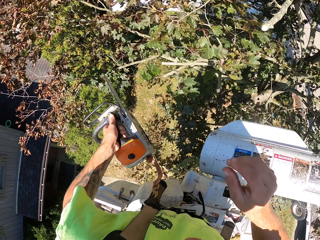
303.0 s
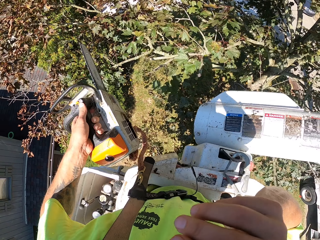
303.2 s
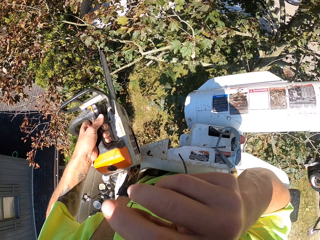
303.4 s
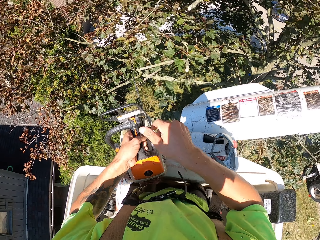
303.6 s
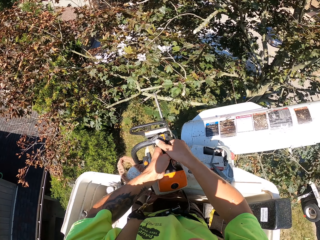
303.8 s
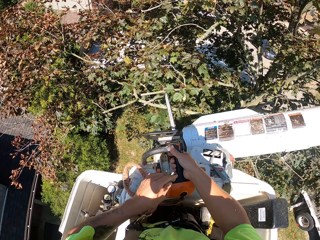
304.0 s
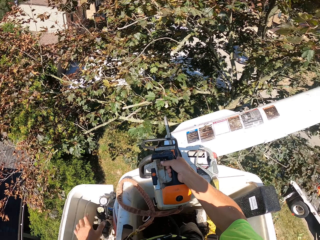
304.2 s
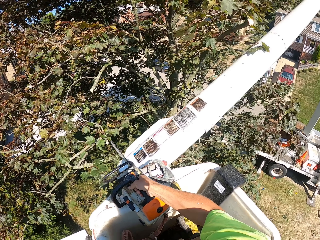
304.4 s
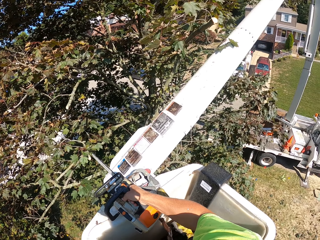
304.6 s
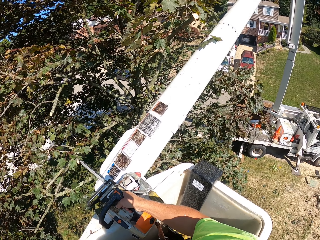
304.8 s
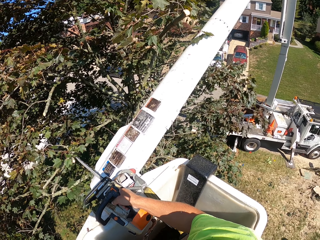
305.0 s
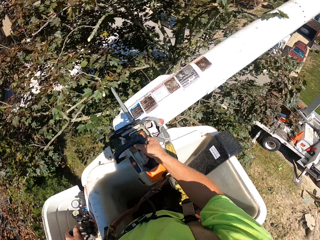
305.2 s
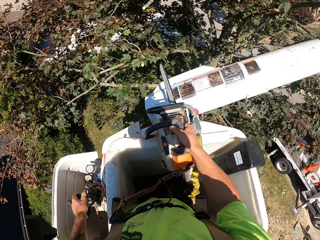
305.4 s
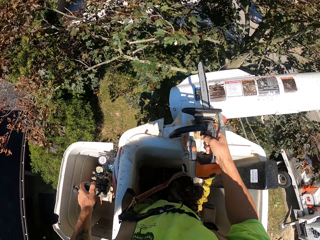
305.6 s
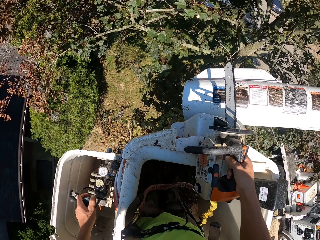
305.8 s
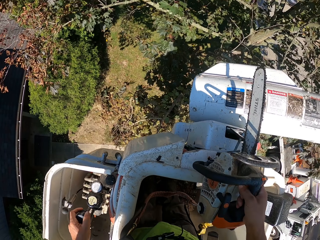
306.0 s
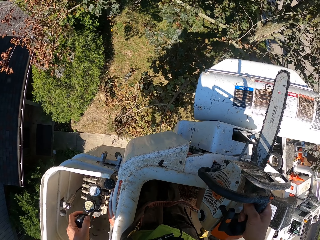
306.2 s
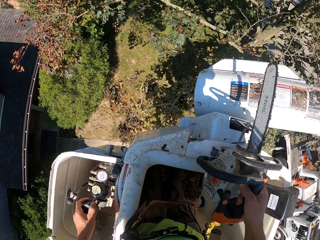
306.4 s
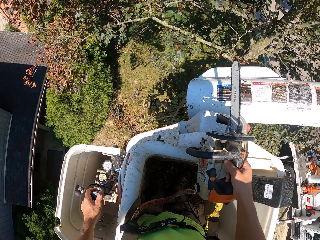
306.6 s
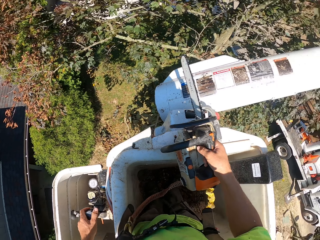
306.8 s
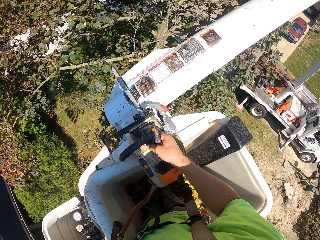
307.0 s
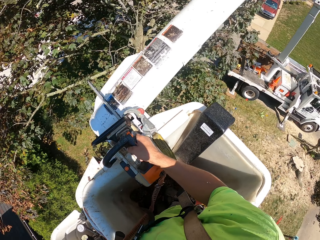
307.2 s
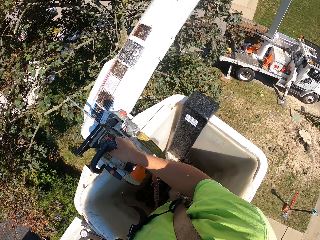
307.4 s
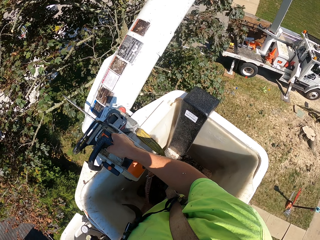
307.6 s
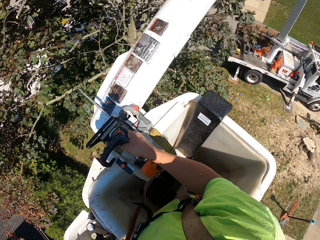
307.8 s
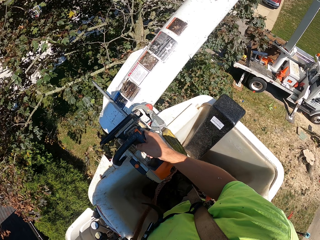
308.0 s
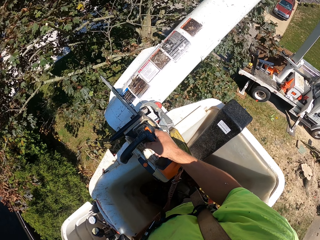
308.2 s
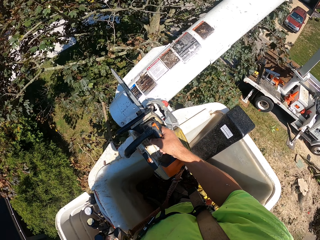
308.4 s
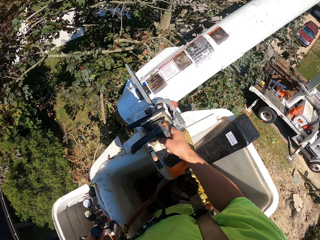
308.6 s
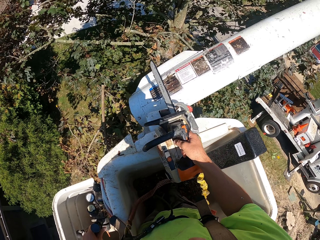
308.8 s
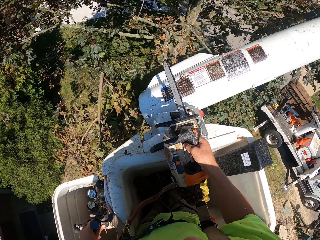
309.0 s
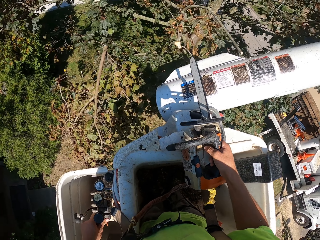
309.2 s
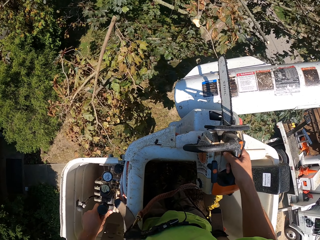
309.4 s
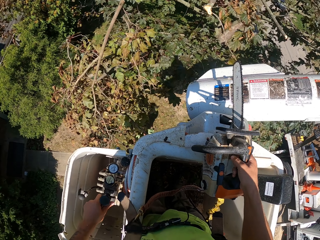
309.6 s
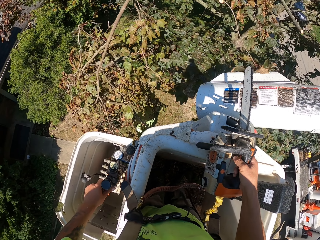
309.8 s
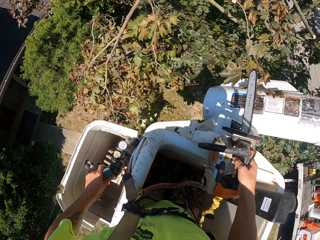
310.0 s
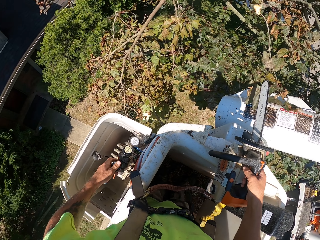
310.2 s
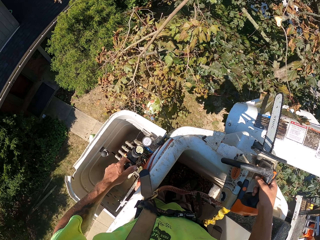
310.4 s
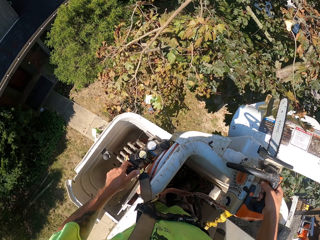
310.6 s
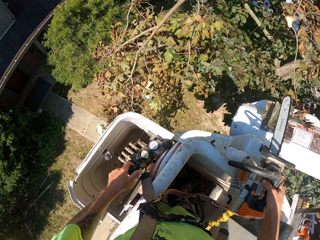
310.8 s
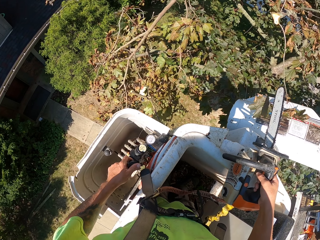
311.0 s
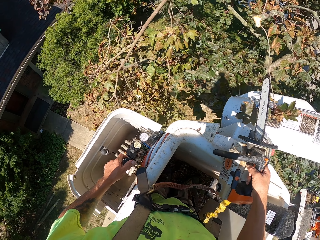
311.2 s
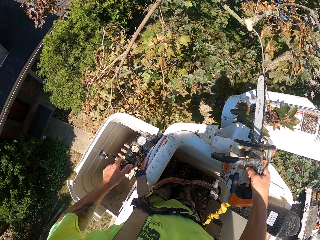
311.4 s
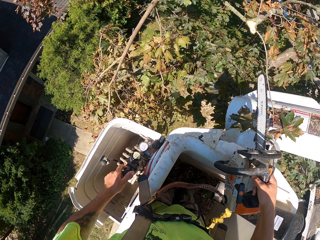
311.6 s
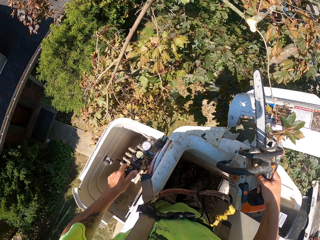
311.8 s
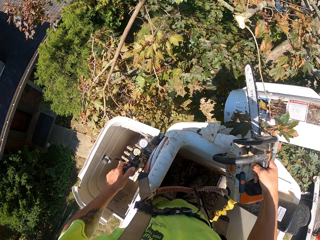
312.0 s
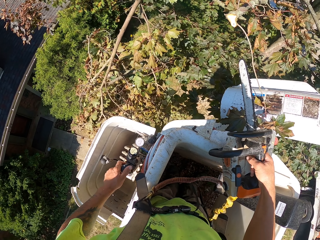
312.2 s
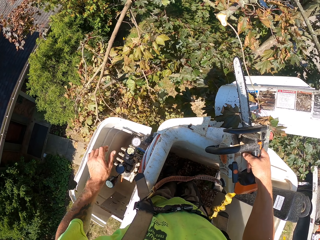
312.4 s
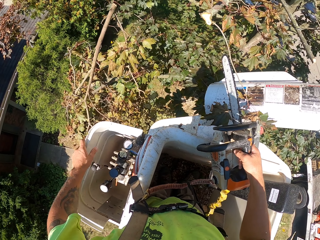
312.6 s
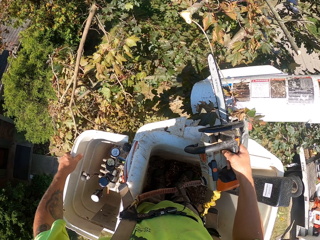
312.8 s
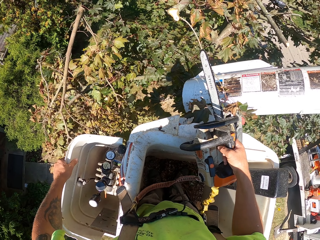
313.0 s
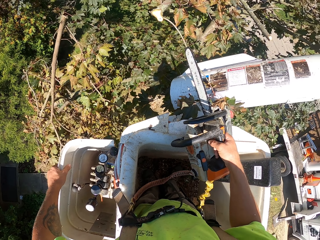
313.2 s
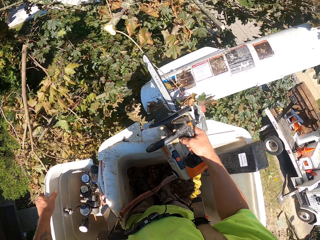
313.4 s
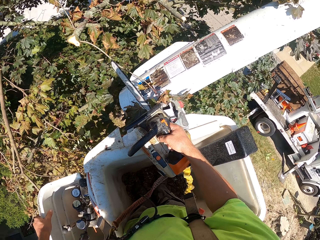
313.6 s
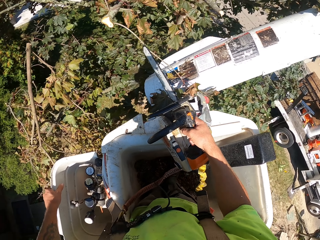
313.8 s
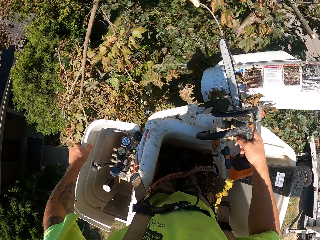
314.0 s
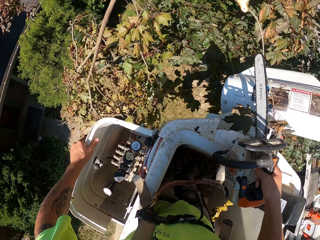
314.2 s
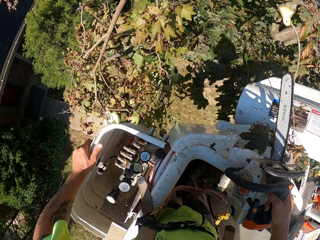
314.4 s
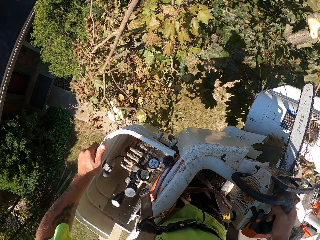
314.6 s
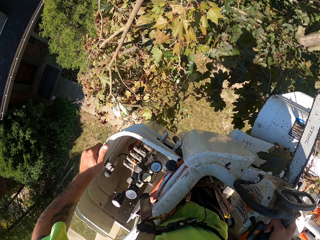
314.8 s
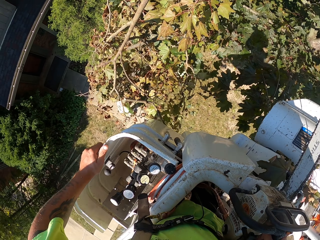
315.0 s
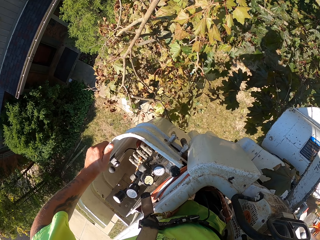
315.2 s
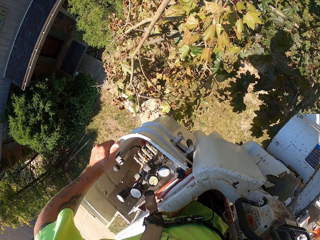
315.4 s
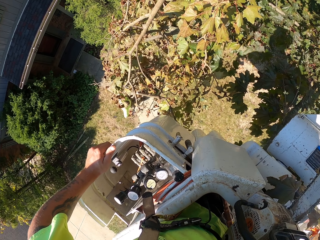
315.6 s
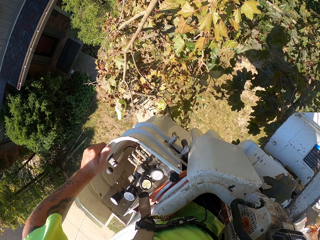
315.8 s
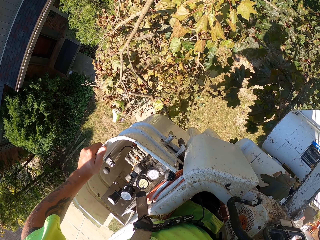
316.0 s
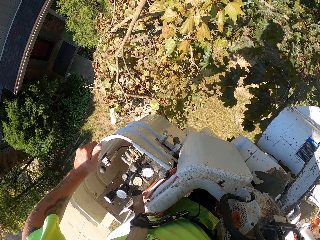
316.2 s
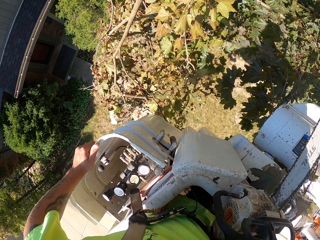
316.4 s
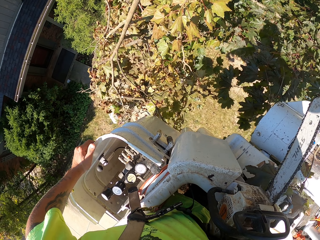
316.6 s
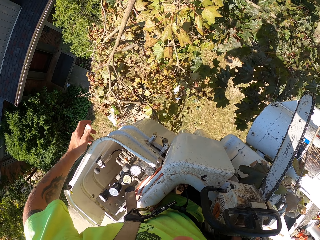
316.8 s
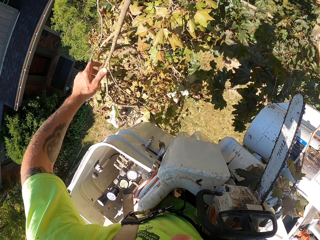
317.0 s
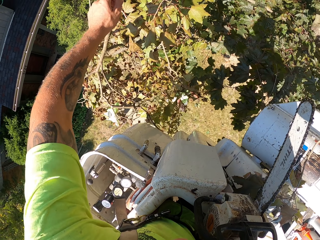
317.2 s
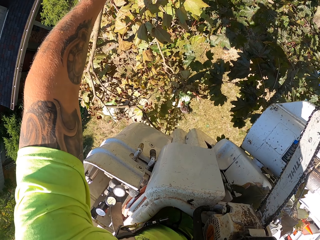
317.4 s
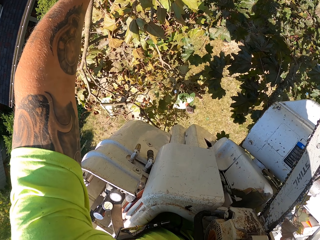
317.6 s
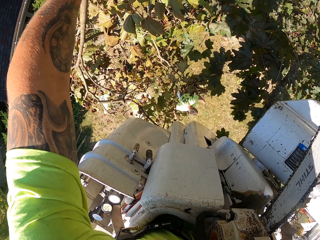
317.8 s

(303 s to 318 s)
The camera wearer passes the chainsaw from his left hand to his right hand. He holds the chain saw with the right hand. He looks around. He operates the control sticks of the boom lift with his left hand. A man picks the branches from the ground with both hands. Another man picks the branches from the ground with both hands. The first man drags the branches on the ground with both hands. The camera wearer holds the tree.

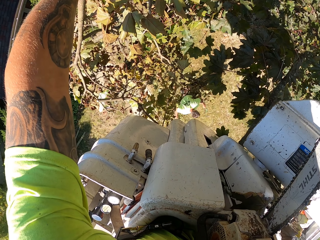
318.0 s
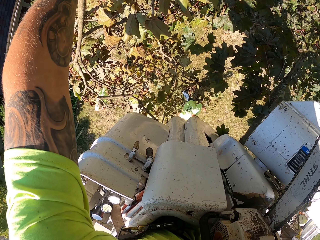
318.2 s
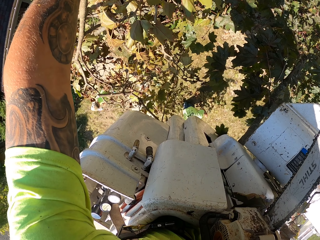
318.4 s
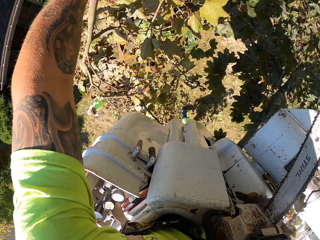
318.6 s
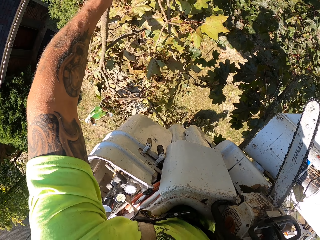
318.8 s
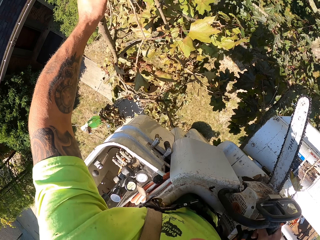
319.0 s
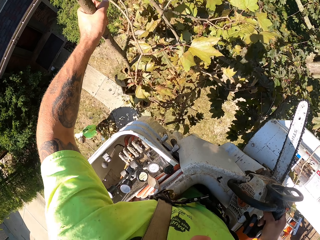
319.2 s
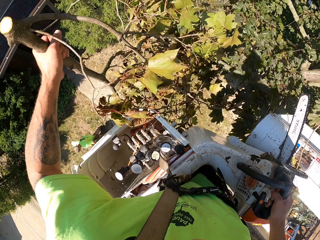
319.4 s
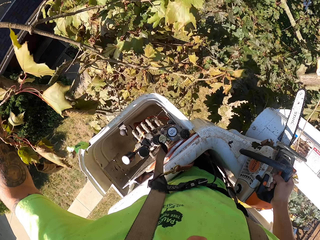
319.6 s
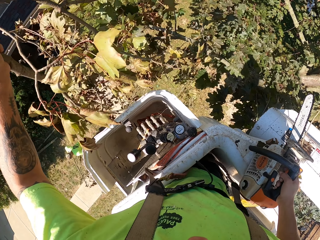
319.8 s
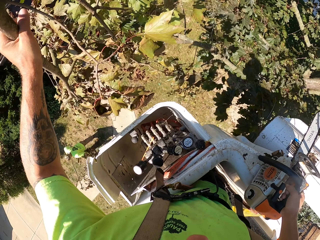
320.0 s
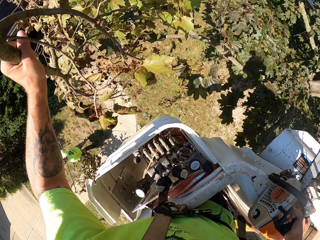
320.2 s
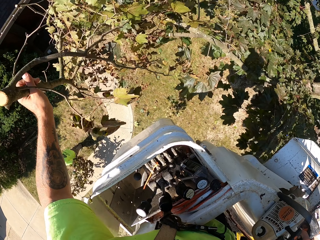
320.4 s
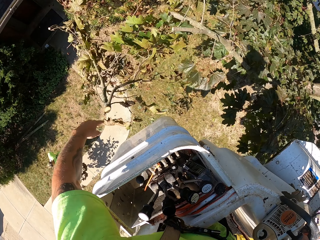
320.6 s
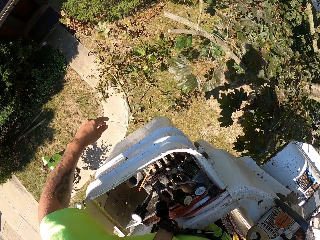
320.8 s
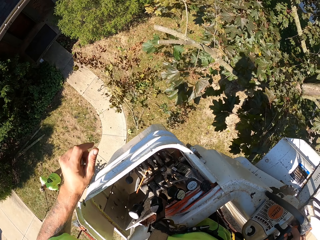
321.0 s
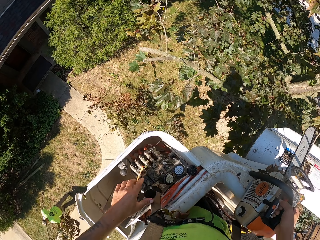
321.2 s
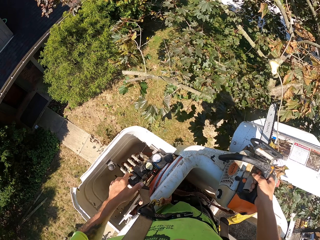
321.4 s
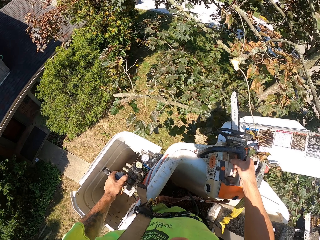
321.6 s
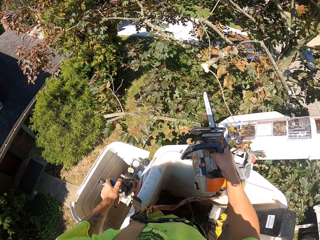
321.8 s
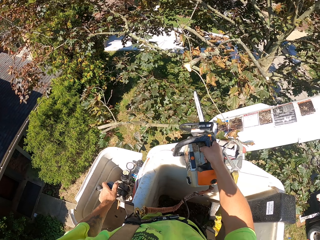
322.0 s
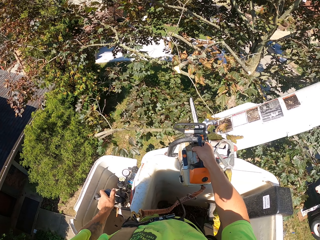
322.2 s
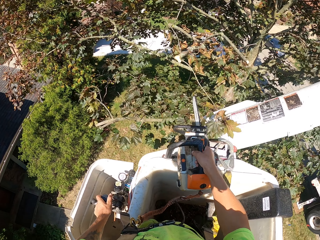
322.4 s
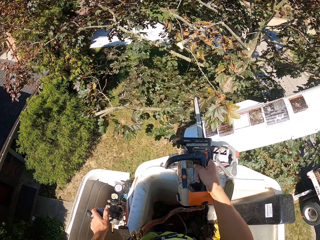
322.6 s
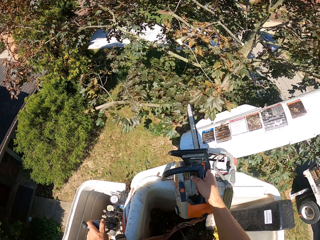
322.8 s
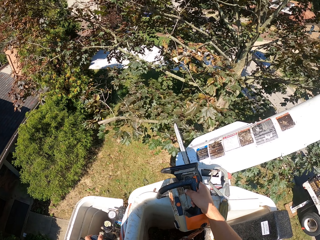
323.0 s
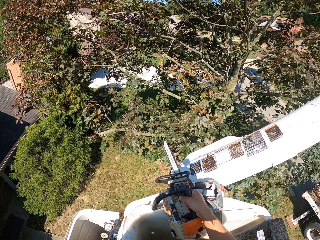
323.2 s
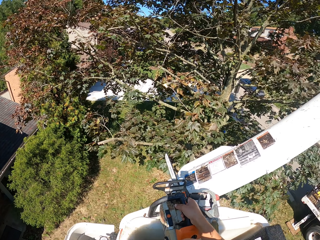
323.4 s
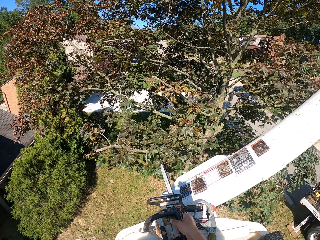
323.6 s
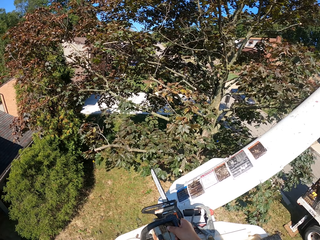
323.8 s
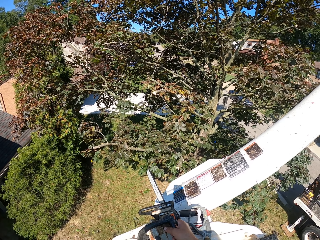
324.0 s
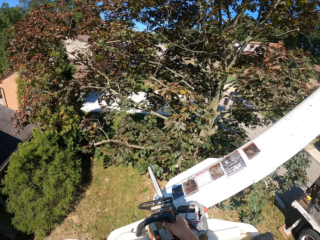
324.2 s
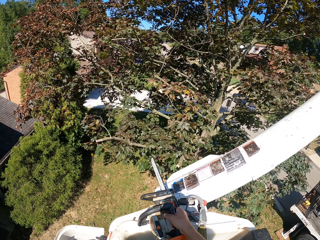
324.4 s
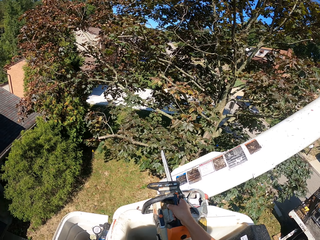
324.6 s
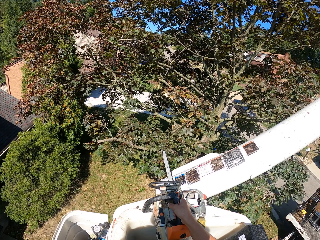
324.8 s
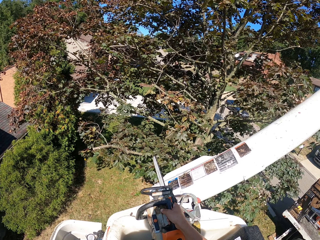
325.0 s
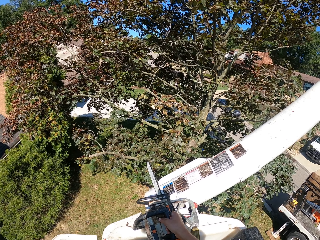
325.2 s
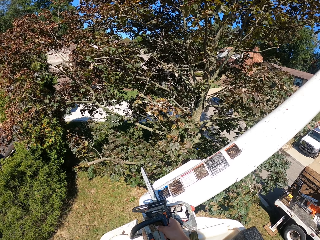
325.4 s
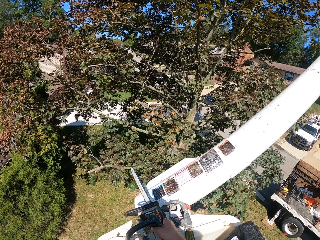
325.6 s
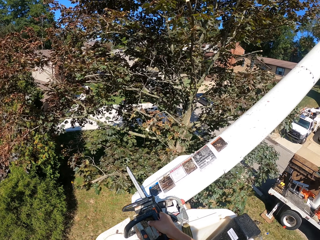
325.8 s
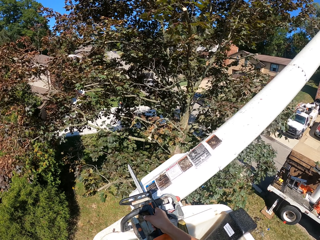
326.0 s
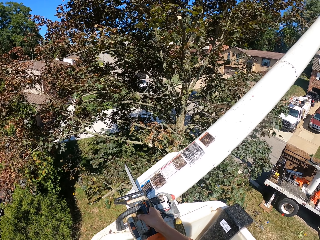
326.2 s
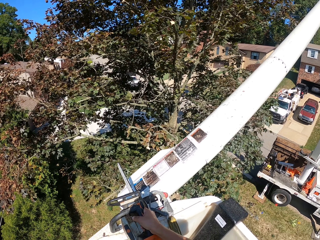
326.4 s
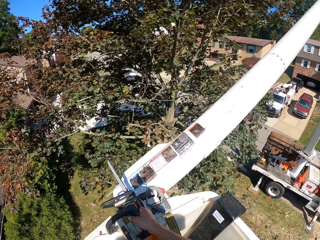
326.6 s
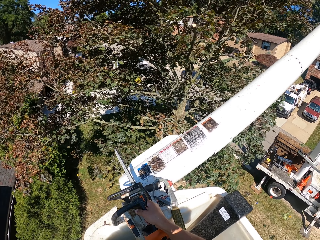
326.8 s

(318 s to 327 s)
A man picks the branches from the ground with both hands. The camera wearer grabs a tree branch on the tree with his left hand. He drops the tree branch on the floor with his left hand. He operates the control sticks of the boom lift with his left hand.
